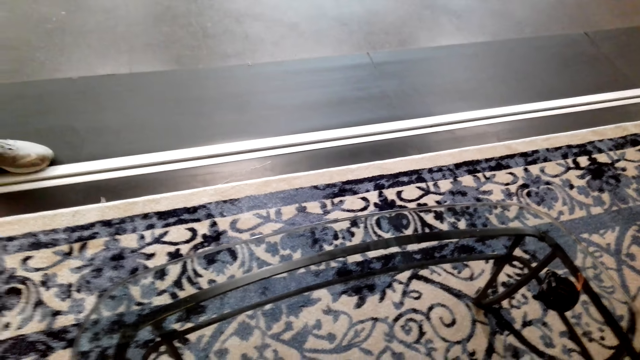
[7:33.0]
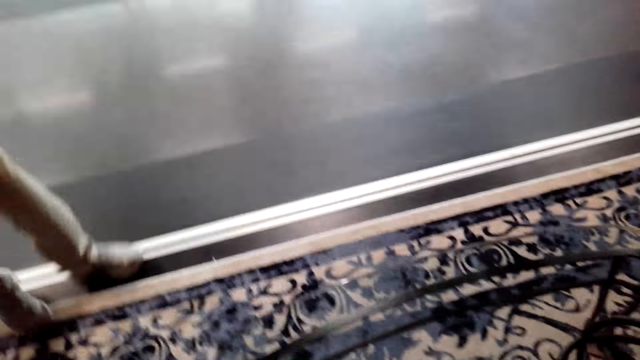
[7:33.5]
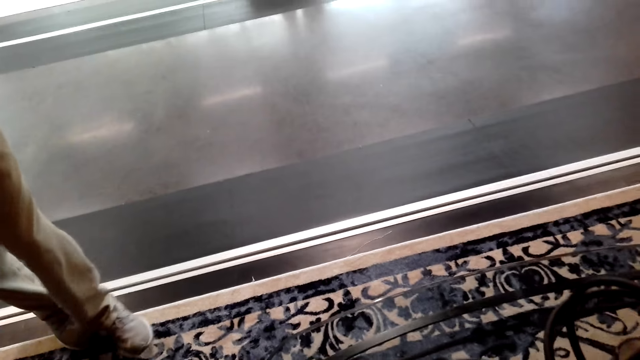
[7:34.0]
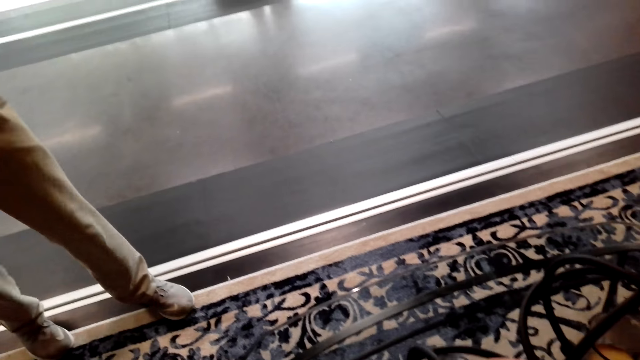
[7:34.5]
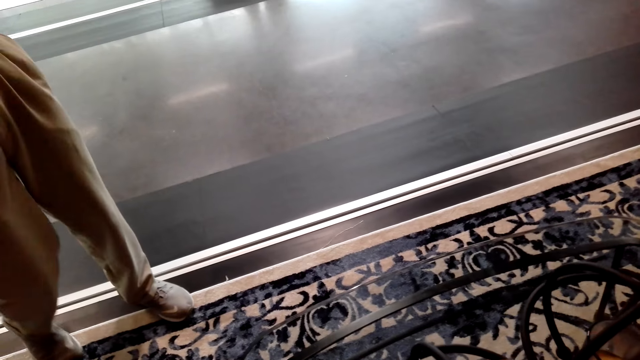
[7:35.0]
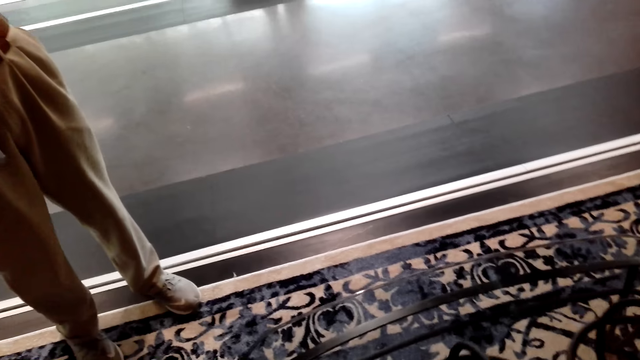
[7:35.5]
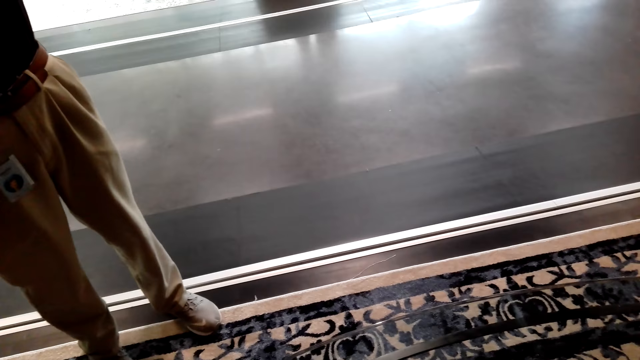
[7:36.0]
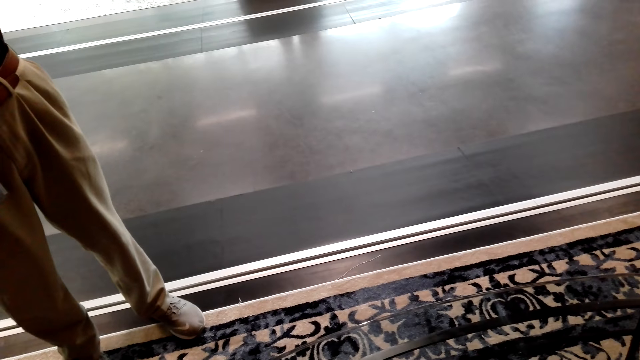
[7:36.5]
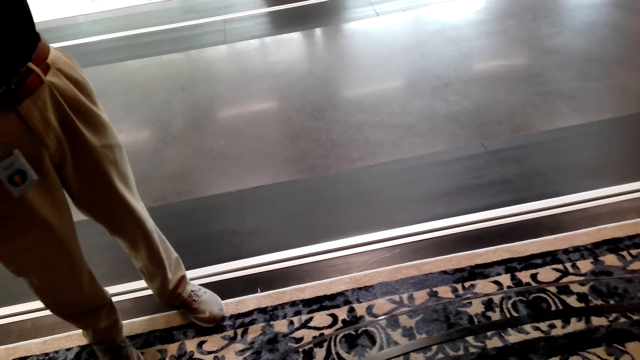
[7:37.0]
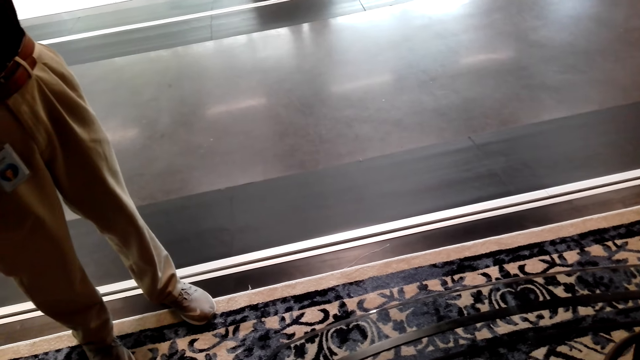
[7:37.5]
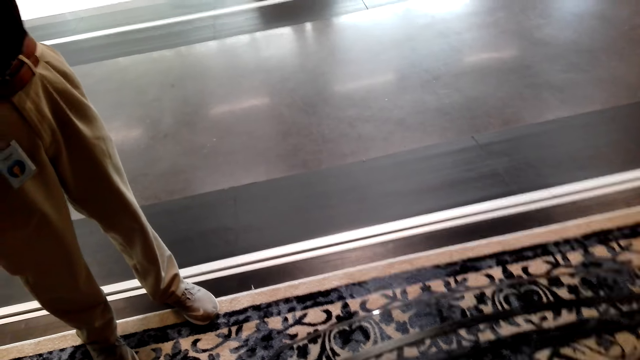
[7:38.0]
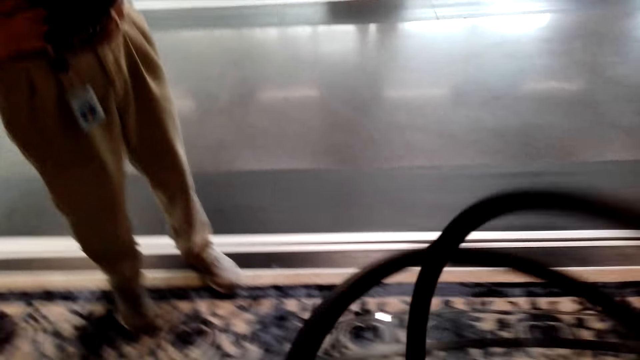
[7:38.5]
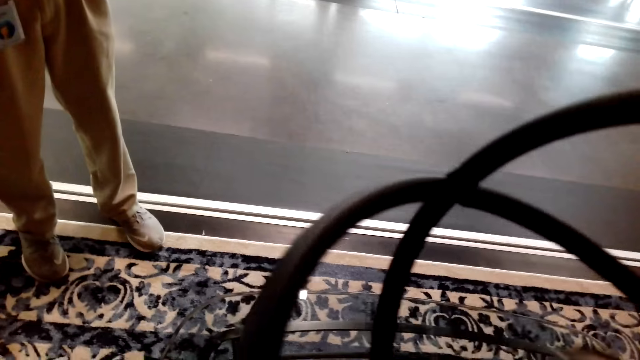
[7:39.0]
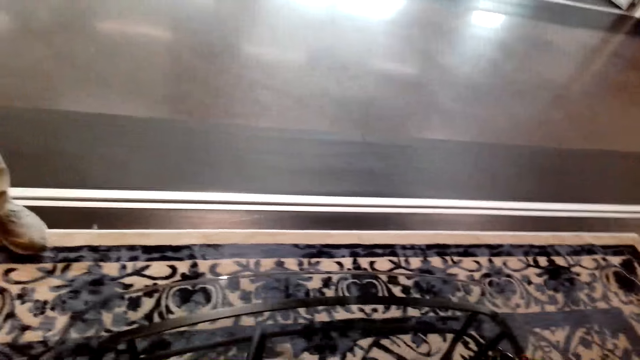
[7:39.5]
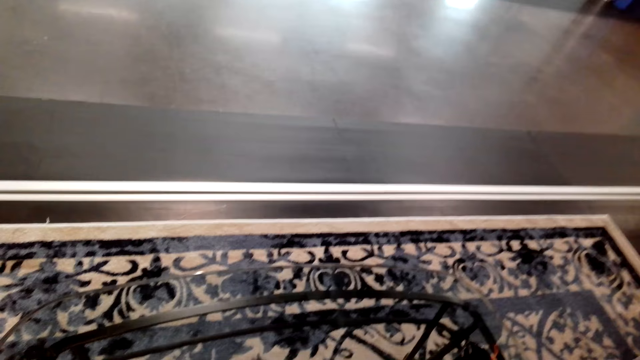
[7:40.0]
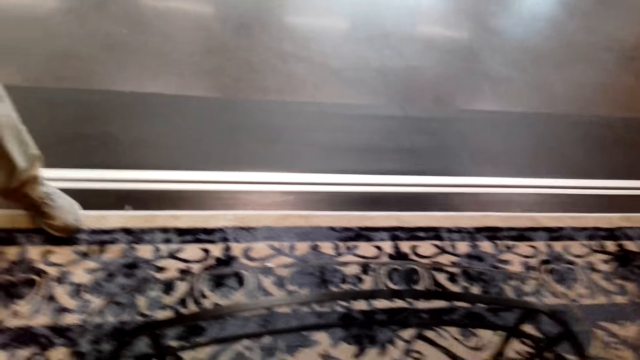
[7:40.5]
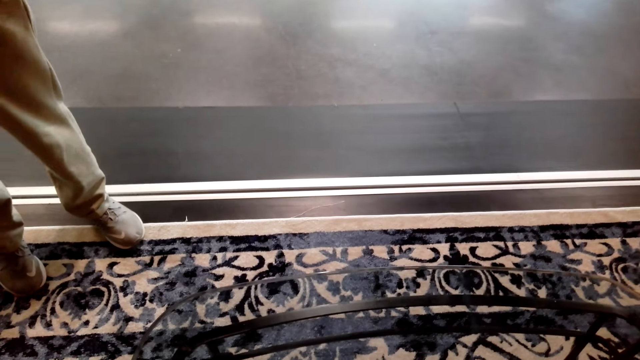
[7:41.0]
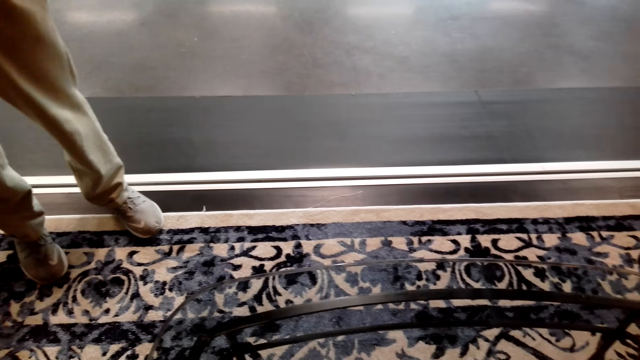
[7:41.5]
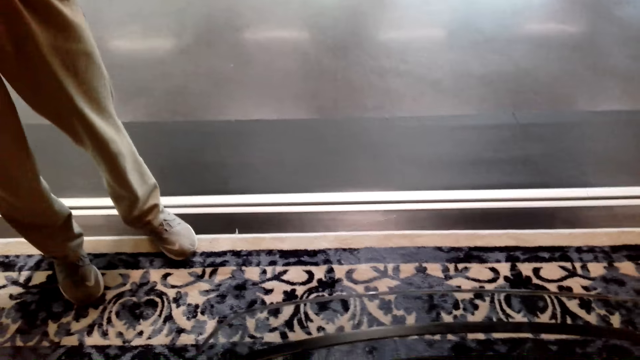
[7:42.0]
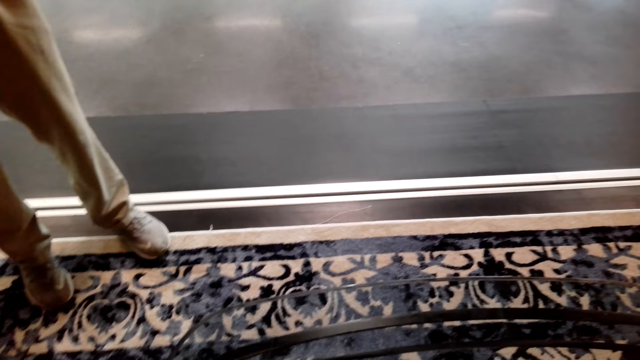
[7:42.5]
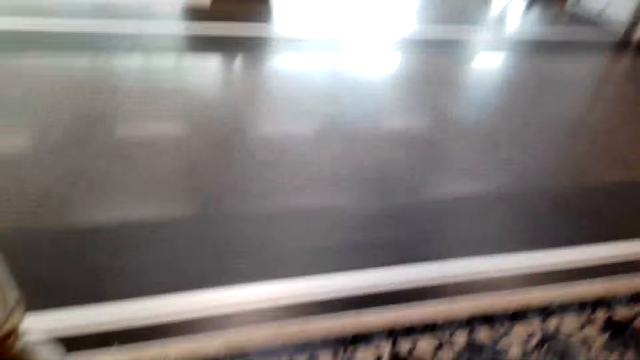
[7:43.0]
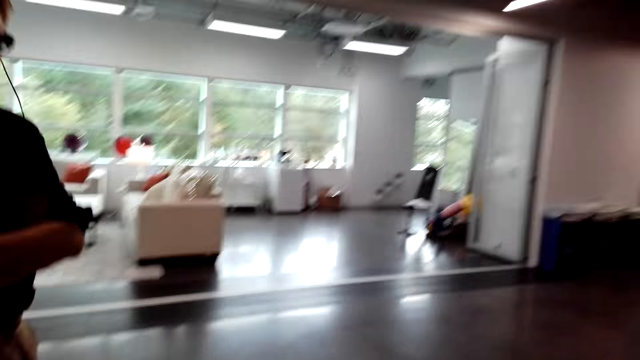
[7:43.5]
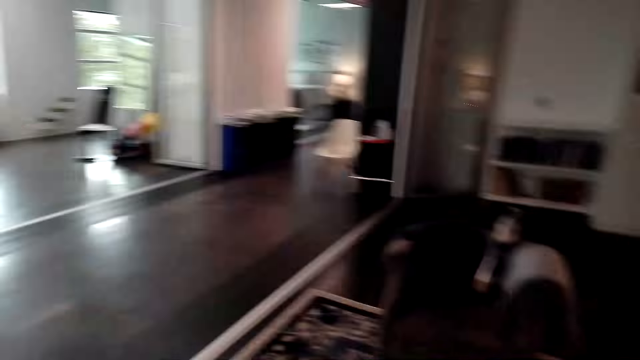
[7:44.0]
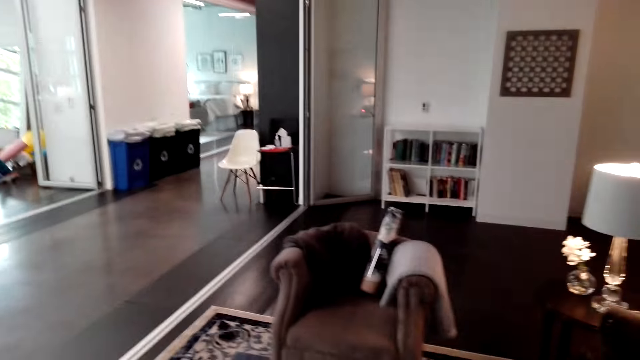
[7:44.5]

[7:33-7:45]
The camera wearer lifts a candle.

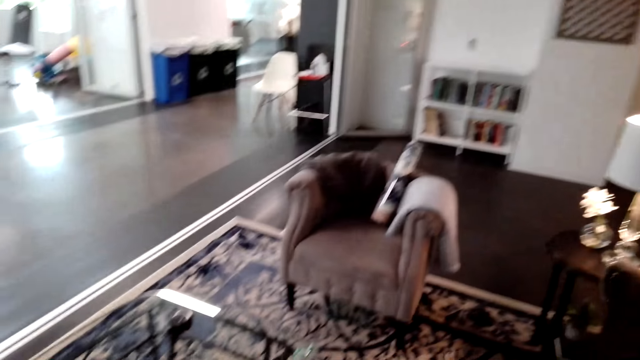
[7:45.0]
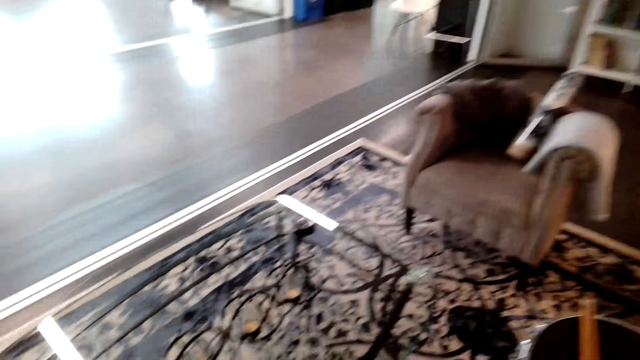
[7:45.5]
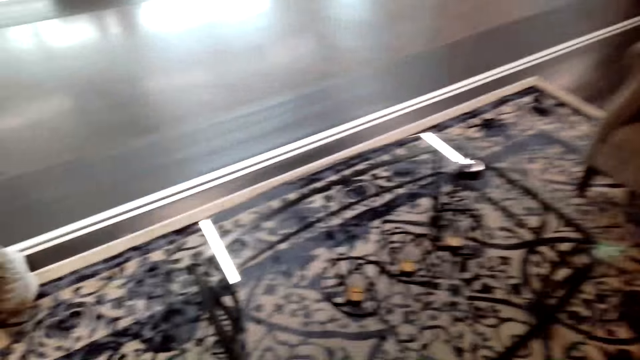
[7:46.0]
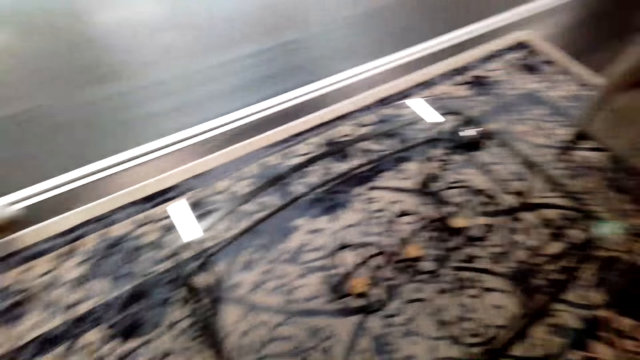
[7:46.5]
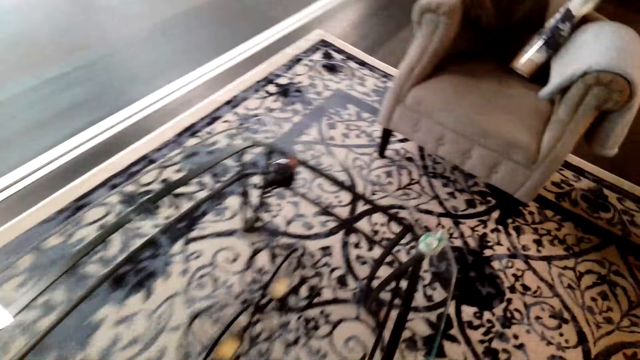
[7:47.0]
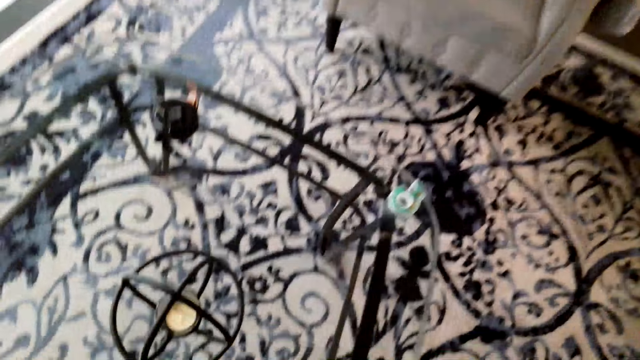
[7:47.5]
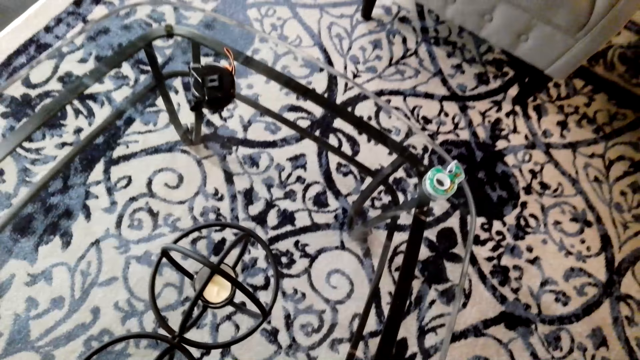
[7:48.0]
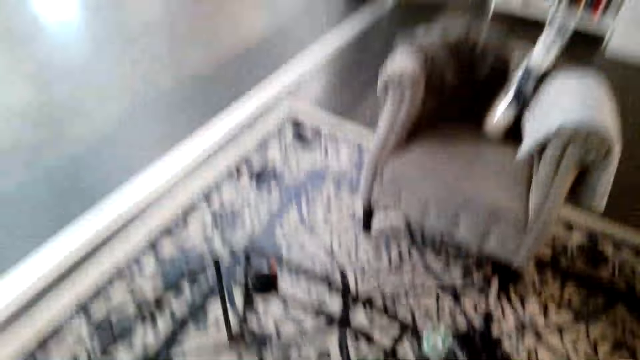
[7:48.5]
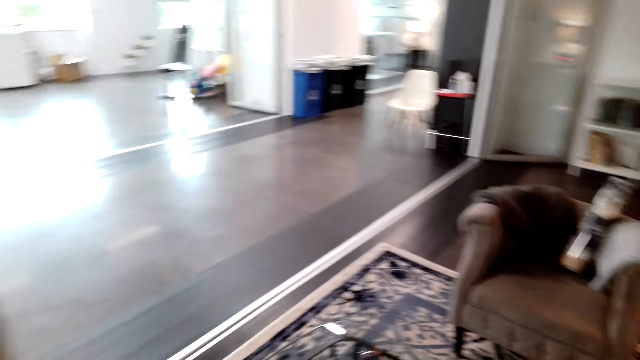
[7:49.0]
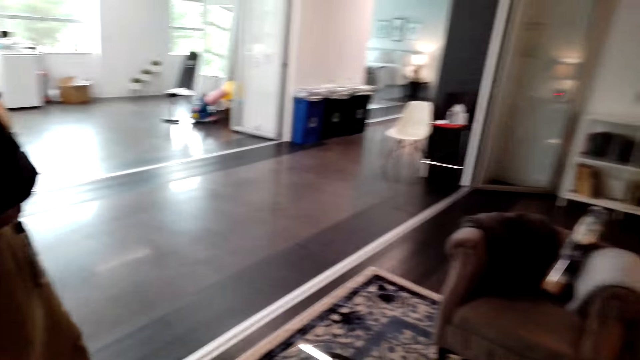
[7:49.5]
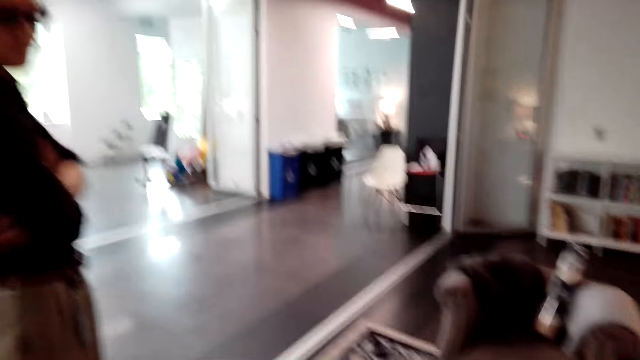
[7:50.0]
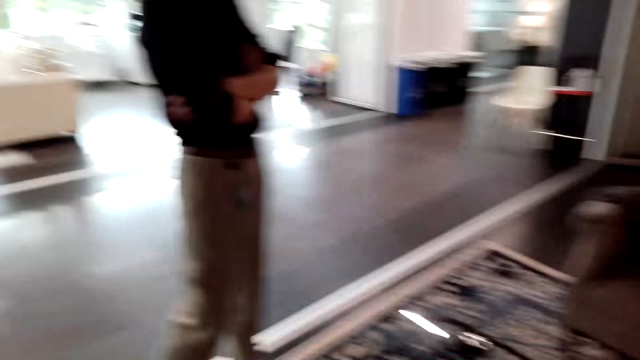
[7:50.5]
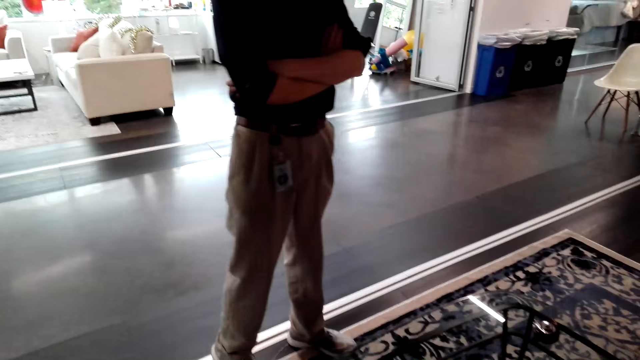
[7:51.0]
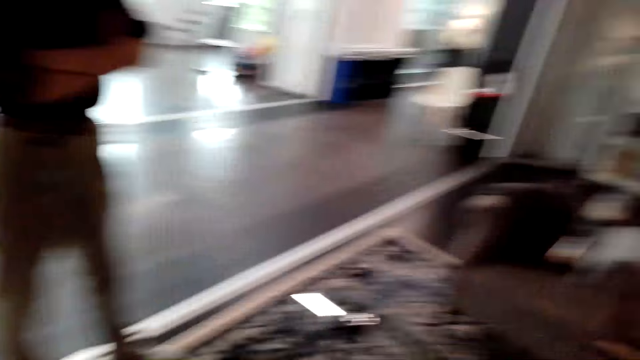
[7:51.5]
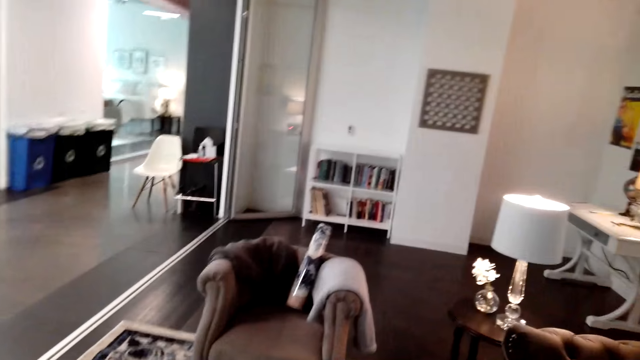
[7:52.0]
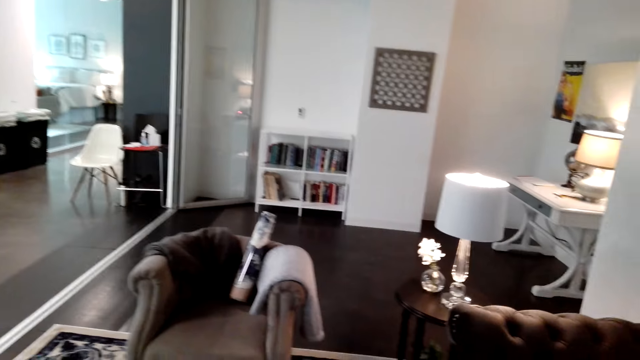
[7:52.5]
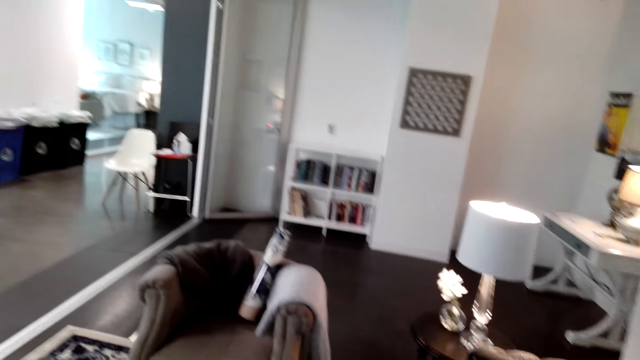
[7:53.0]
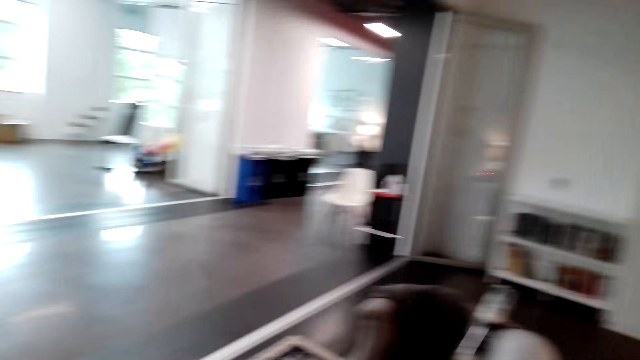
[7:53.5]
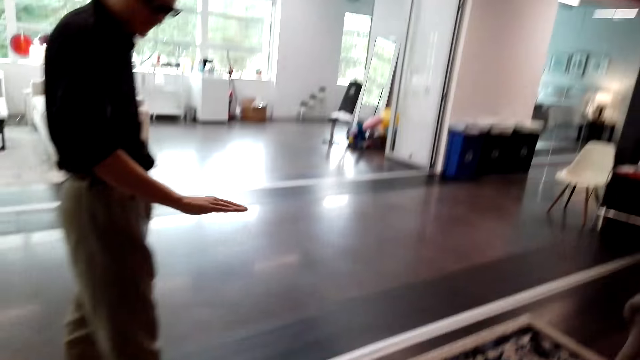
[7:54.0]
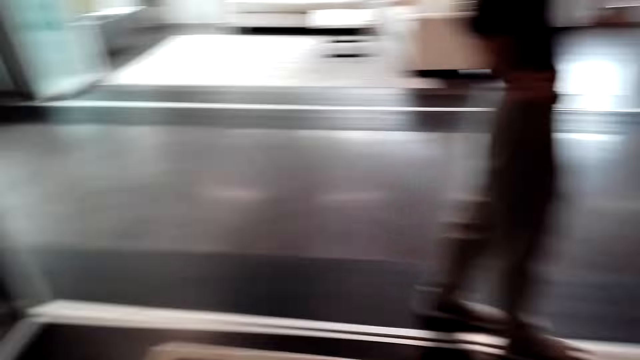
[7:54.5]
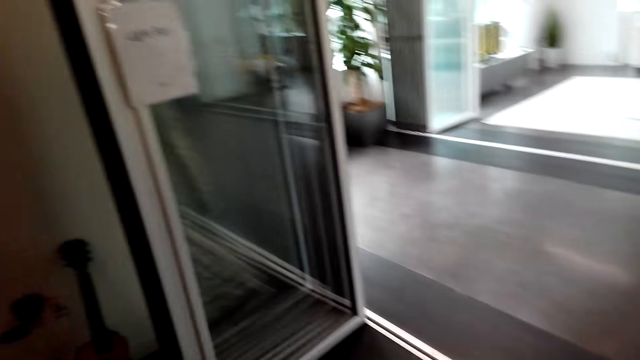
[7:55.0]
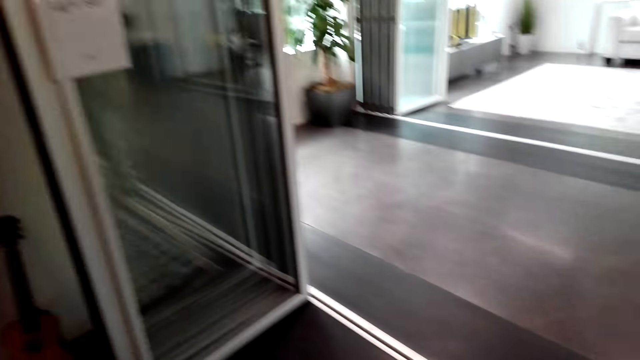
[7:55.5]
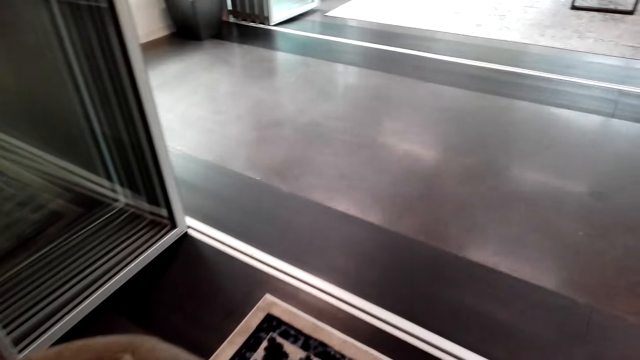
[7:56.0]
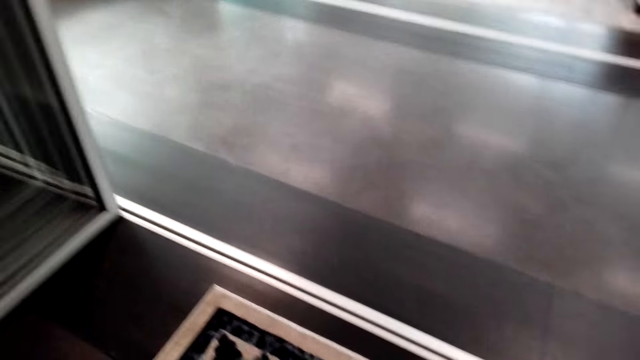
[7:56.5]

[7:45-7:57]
The camera wearer looks around.
